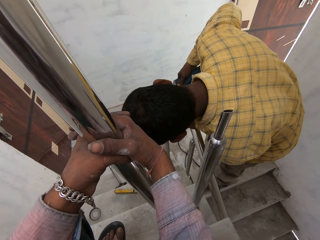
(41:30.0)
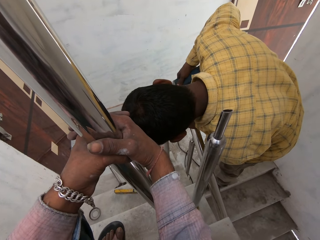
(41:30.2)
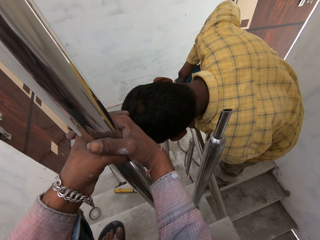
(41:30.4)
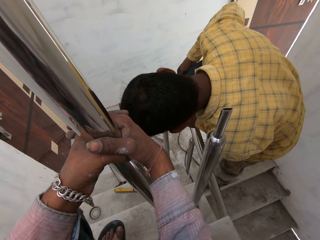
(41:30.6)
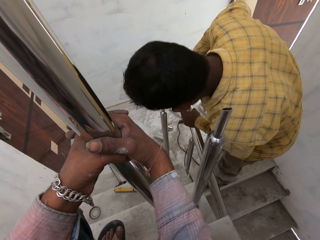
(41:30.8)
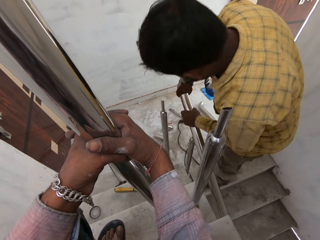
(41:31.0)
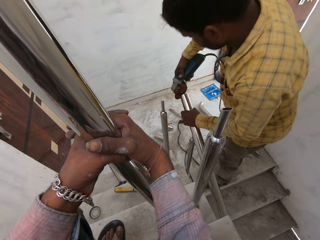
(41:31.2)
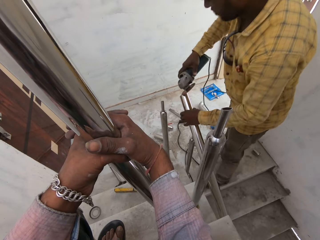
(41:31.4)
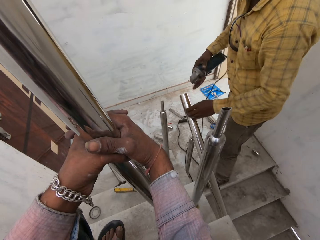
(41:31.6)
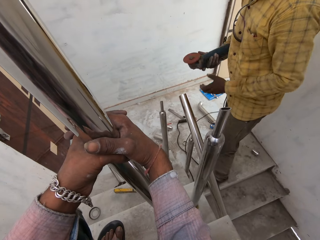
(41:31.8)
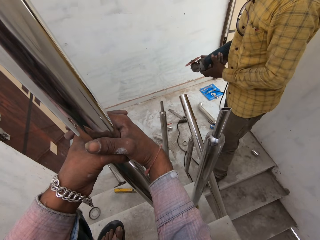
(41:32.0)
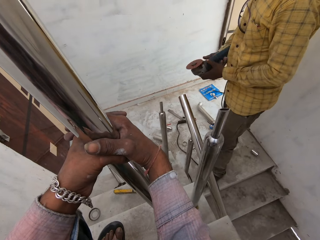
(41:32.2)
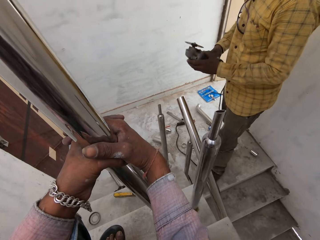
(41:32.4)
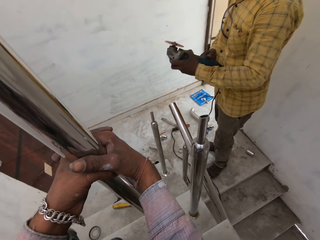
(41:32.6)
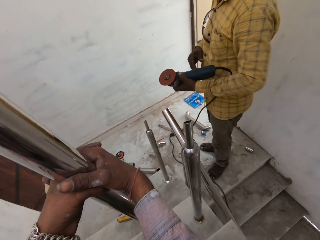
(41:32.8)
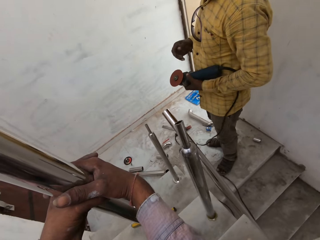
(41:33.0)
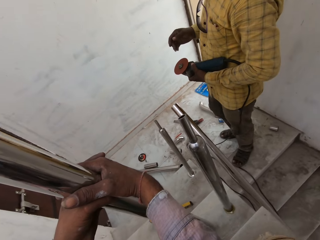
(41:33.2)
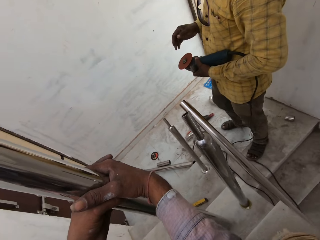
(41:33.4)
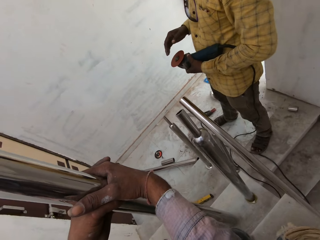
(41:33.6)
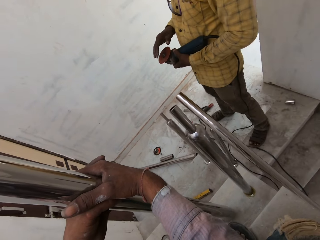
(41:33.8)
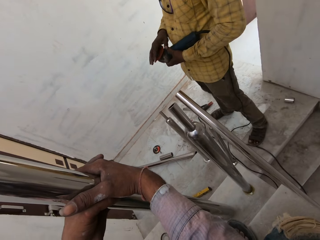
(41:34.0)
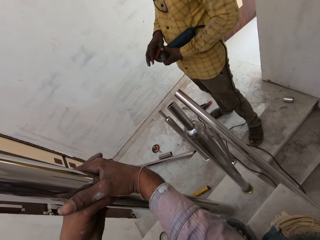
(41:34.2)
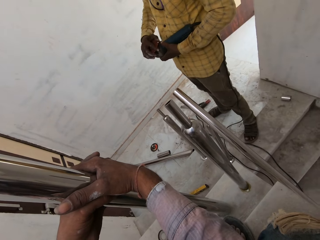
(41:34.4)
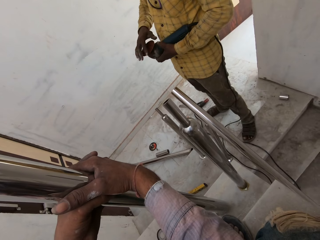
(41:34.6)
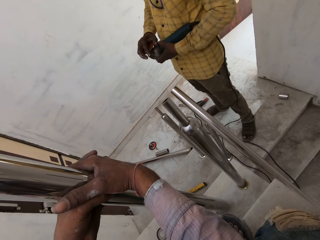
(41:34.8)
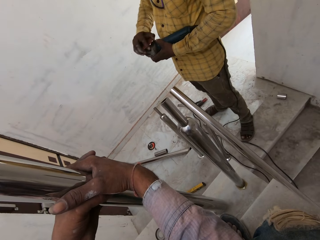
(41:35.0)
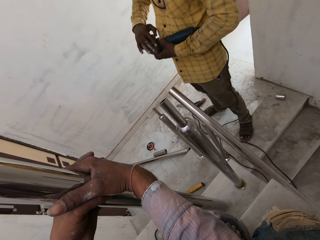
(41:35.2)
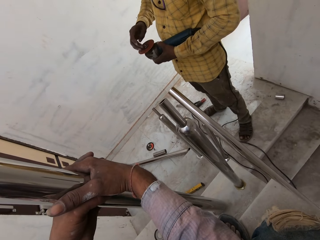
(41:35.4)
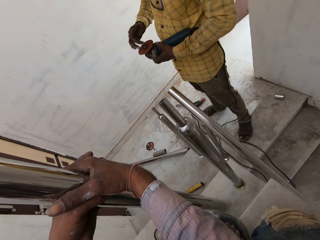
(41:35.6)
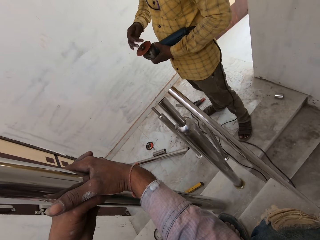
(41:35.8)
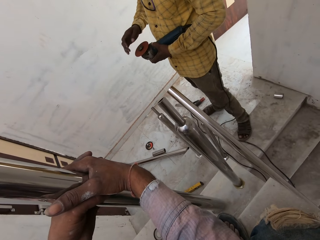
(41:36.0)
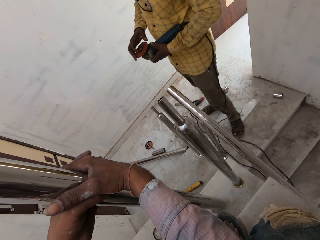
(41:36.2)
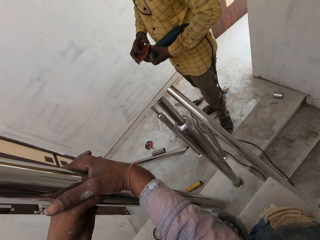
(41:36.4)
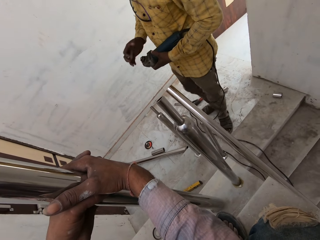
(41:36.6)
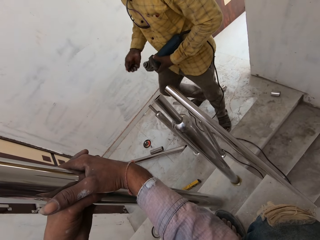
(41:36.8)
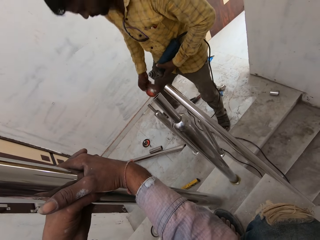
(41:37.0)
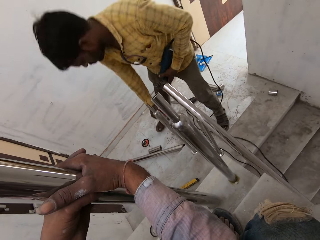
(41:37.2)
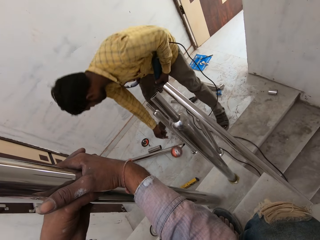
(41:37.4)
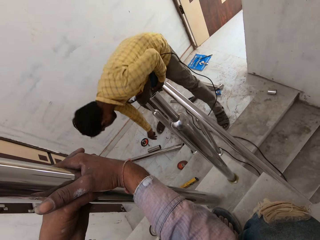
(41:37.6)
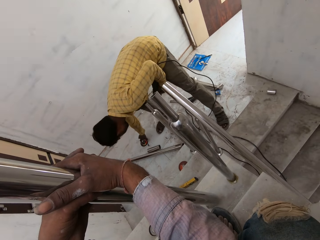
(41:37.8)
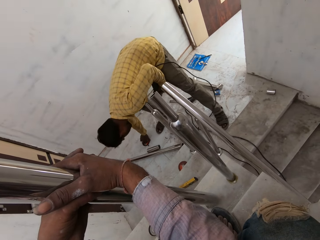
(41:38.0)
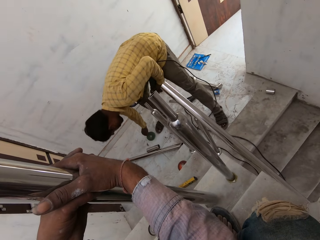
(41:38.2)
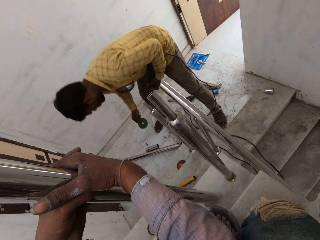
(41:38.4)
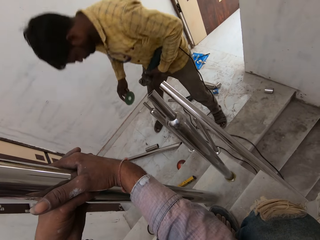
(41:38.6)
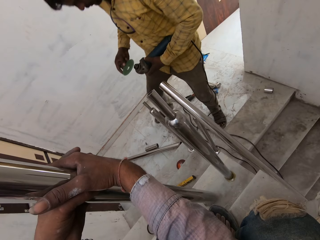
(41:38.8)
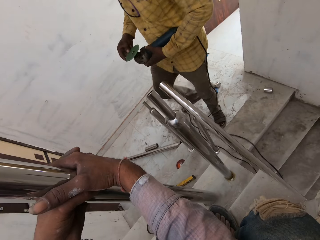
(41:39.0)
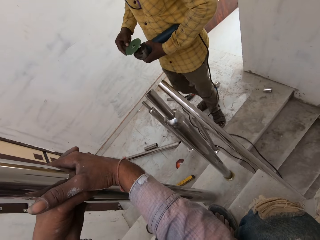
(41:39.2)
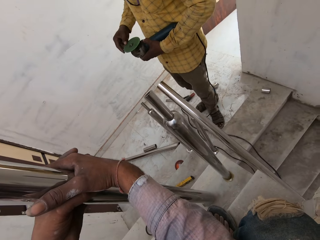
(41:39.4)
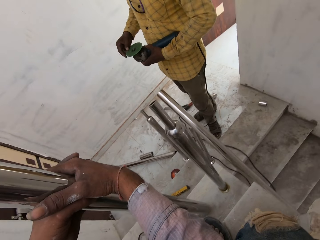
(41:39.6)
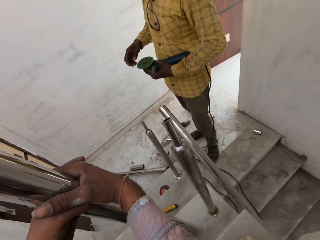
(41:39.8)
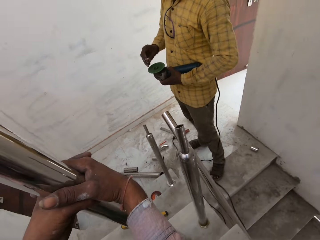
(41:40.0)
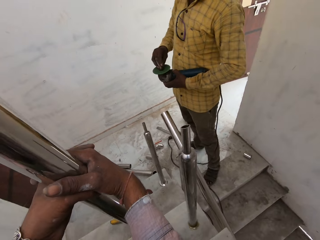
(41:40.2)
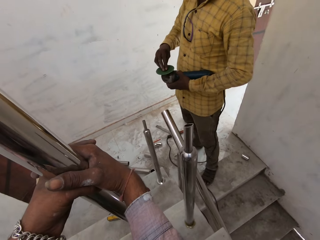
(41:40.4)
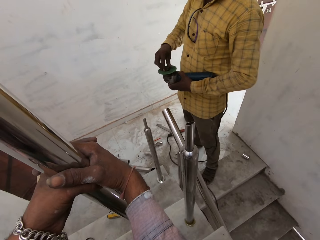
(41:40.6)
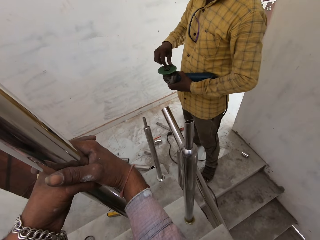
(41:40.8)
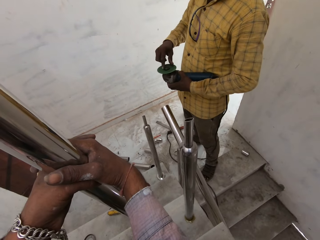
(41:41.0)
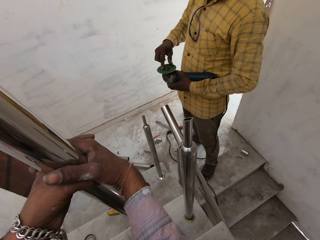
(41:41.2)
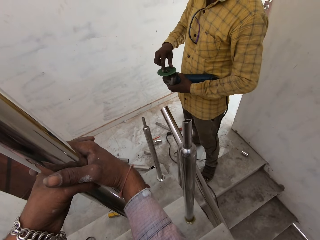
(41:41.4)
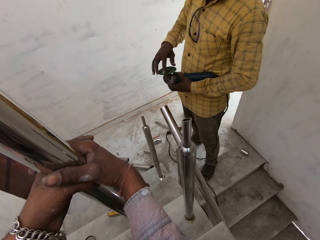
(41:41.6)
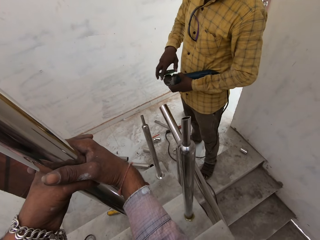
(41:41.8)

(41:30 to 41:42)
The man passes the cutting machine from his right hand to his left hand. He removes the blade of the cutting machine in his left hand with his right hand. He opens the grinder. He drops the blade of the cutting machine on the ground with his right hand. He picks up the cutting machine blade from the ground with his right hand. He fixes the cutting machine blade on the cutting machine with his right hand.

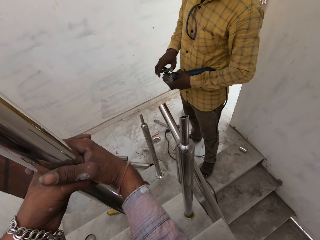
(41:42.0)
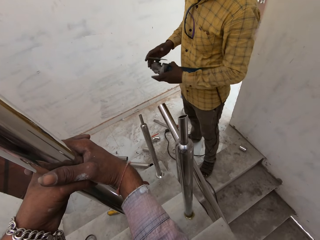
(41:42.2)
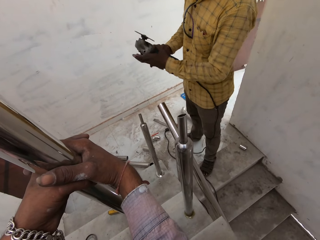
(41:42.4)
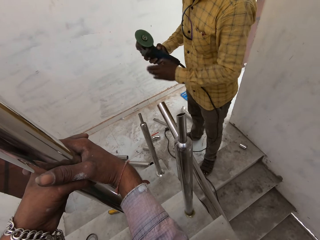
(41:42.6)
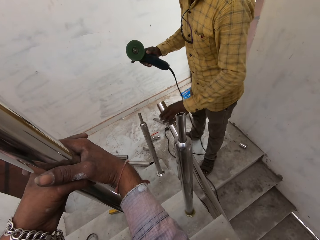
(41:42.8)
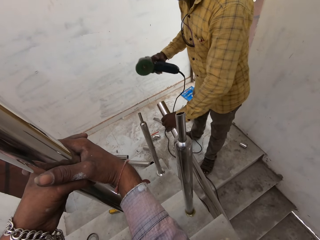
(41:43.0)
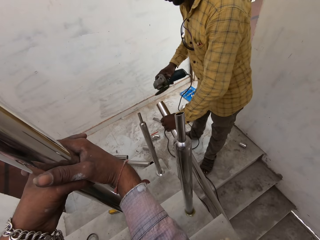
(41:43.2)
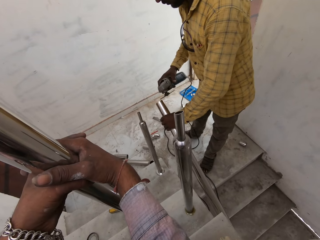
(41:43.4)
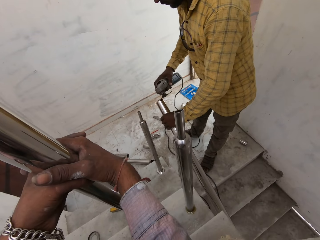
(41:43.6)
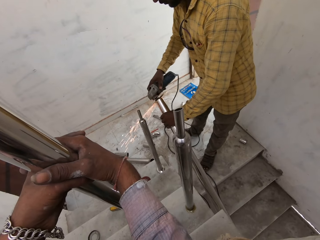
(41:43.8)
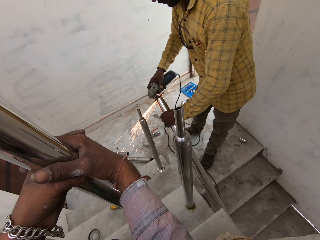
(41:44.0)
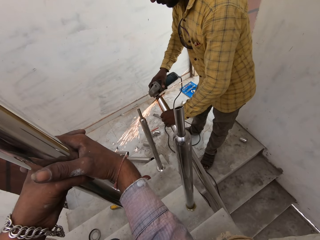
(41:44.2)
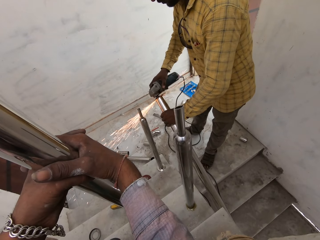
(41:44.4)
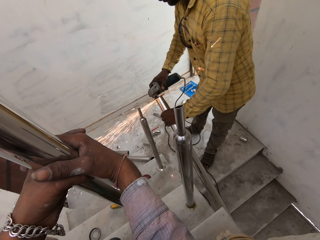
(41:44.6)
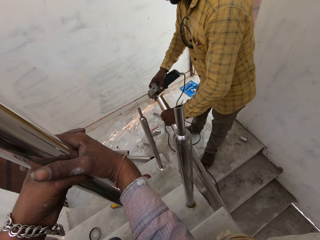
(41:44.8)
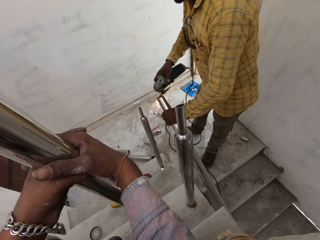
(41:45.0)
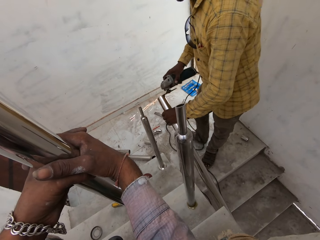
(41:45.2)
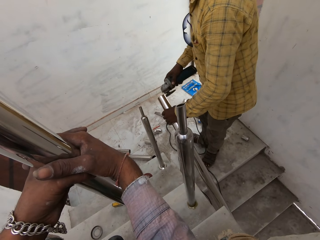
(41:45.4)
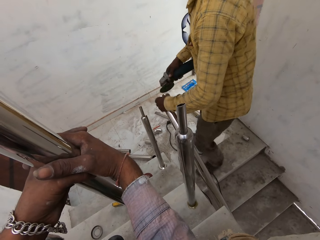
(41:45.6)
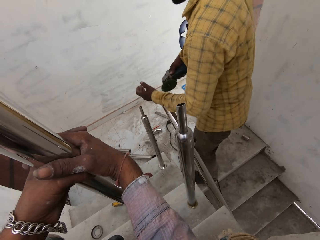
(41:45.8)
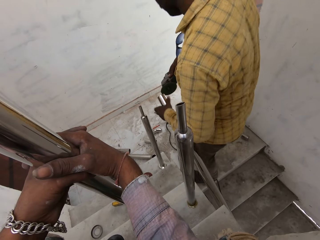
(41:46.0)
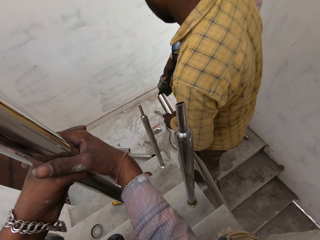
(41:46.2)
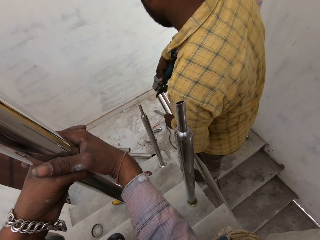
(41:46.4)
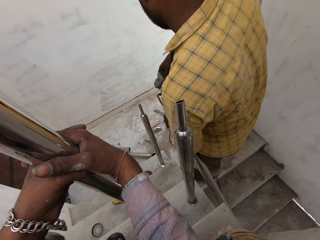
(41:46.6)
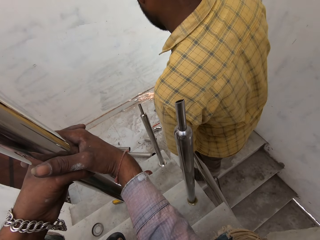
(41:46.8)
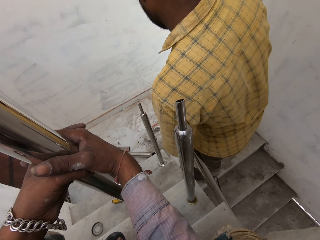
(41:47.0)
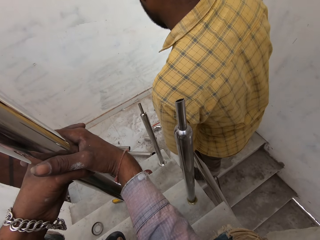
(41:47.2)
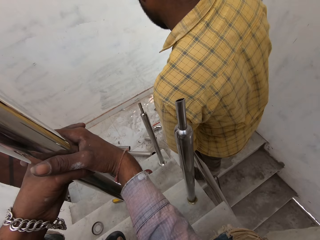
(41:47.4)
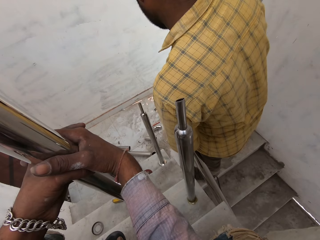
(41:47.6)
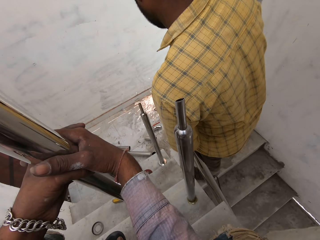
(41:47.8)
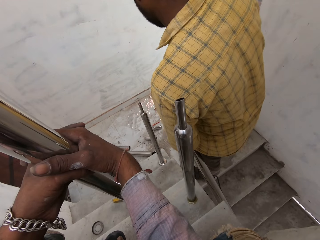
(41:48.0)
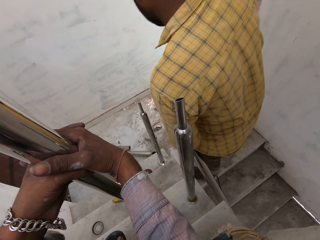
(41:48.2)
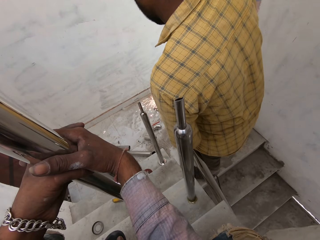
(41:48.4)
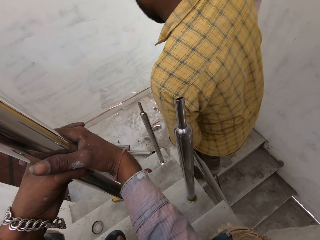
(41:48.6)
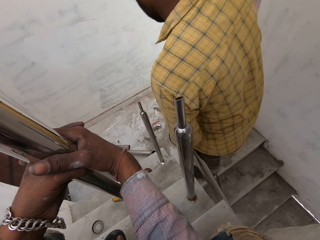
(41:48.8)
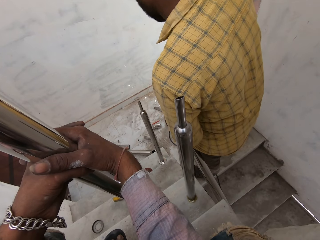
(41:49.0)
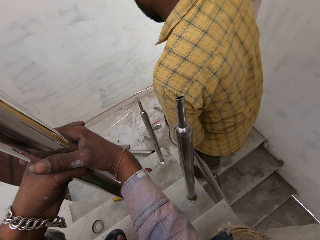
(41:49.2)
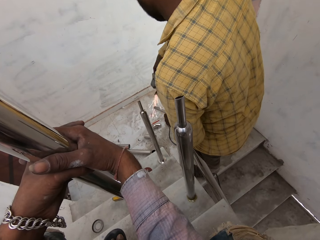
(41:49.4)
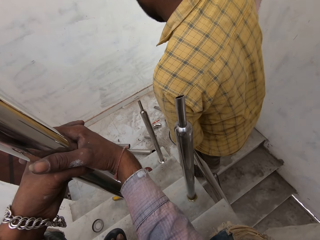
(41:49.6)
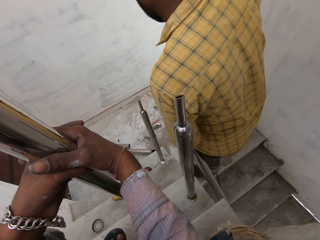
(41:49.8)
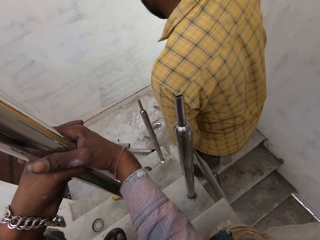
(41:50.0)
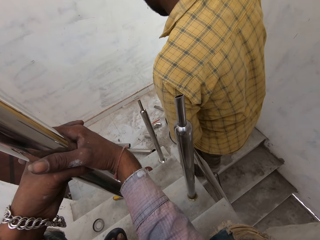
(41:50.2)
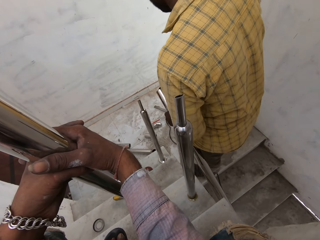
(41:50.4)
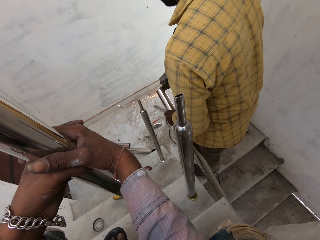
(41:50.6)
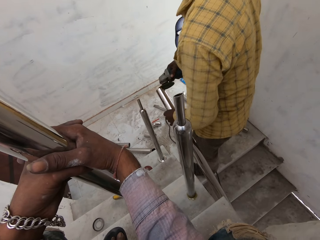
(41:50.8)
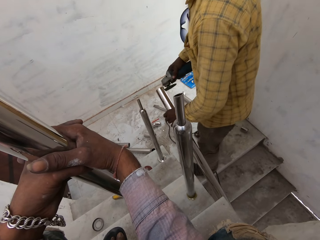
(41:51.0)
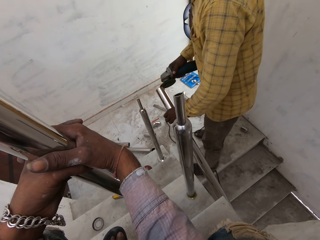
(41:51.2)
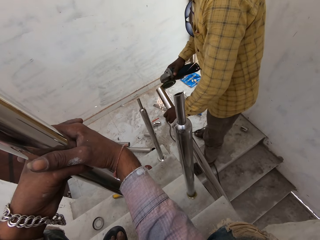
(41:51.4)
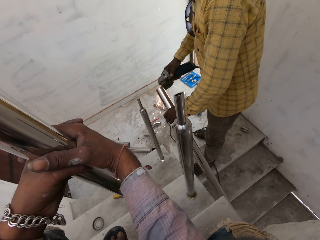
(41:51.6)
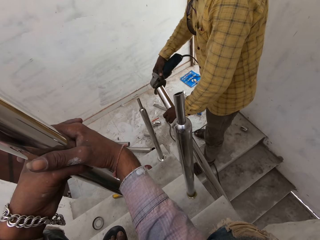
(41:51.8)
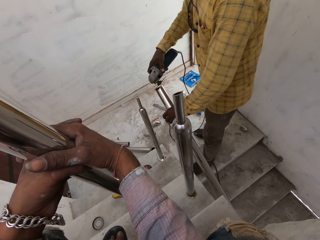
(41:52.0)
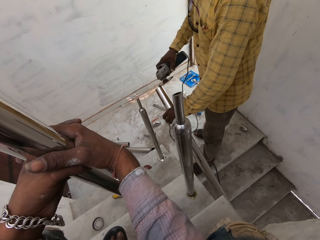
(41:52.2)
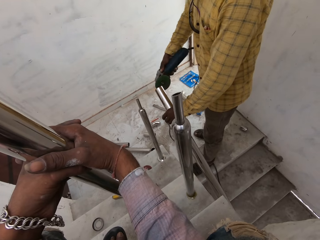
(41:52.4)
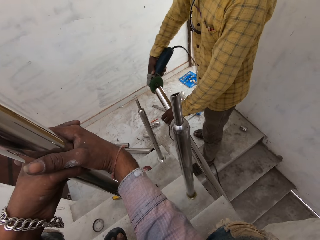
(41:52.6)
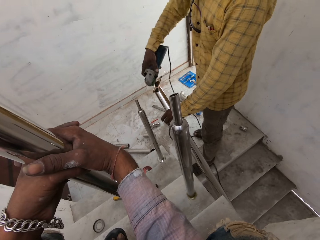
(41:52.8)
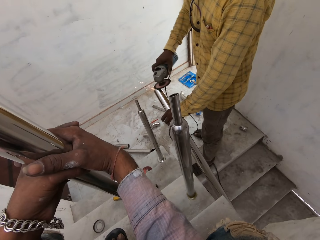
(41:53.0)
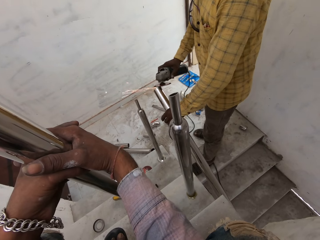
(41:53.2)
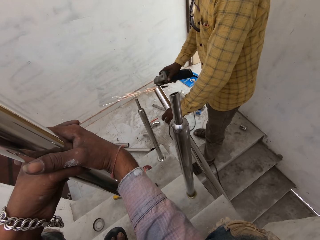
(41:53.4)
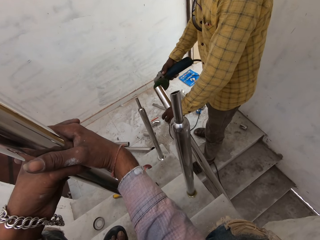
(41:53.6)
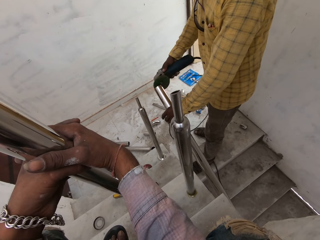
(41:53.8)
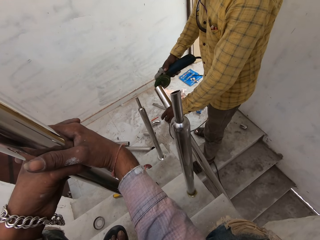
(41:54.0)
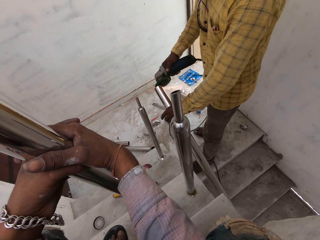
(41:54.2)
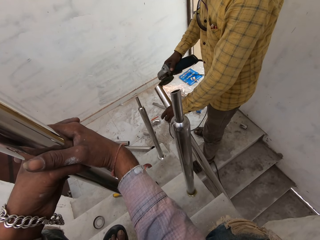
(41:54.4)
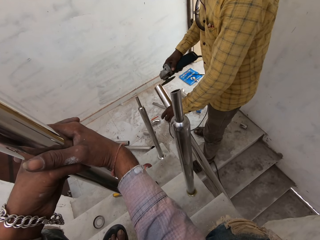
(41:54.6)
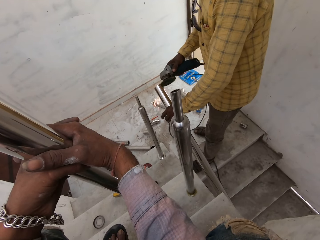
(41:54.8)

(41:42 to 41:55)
The man passes the cutting machine from his left hand to his right hand. He holds the aluminum rod with his left hand. He sharpens the aluminum rod in his left hand with the cutting machine in his right hand. He cuts the metal rod. He holds the aluminum rod with his left hand again. He sharpens the aluminum rod in his left hand with the cutting machine in his right hand again.
